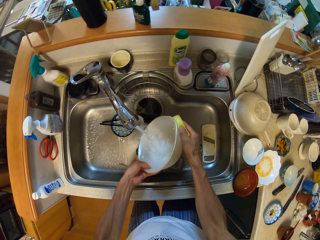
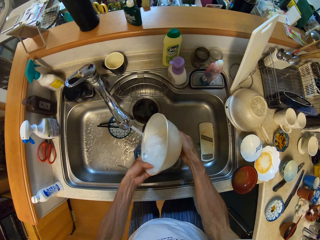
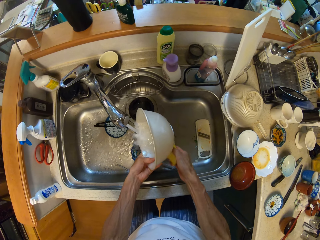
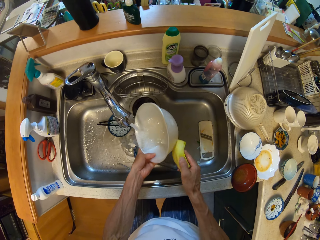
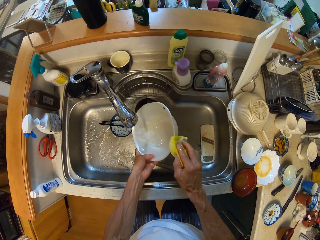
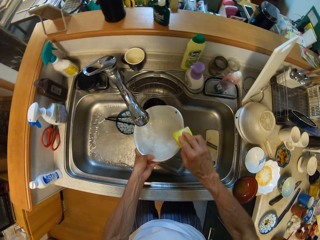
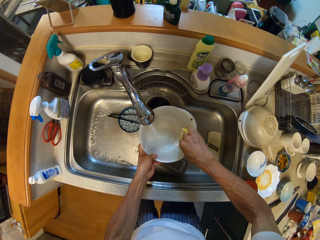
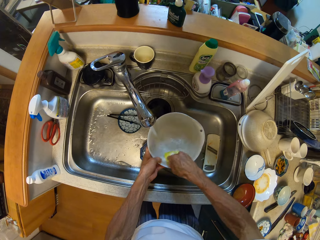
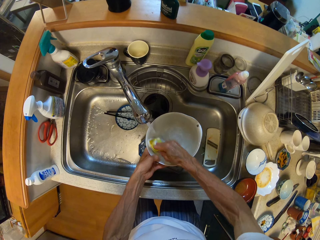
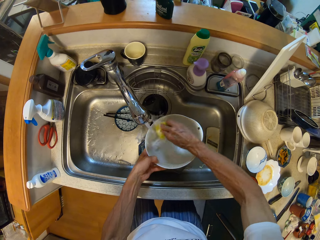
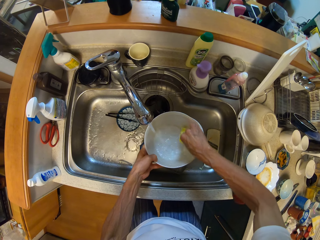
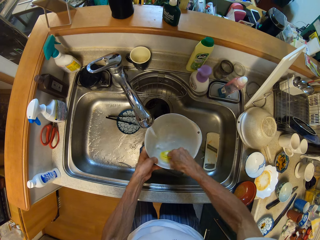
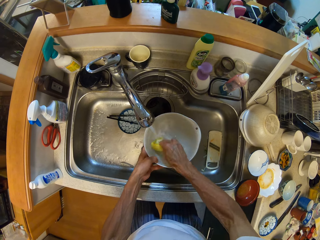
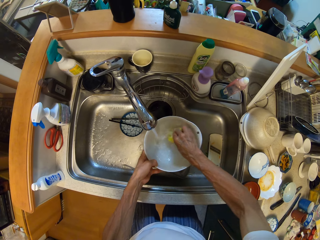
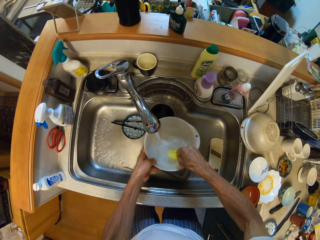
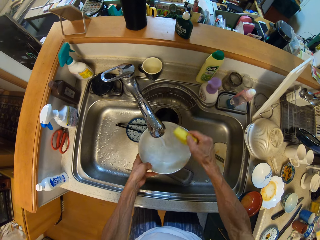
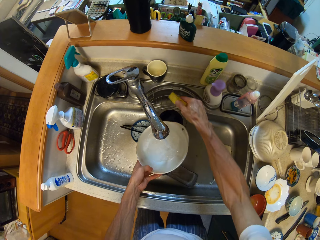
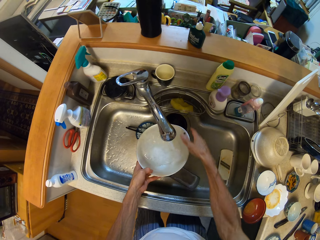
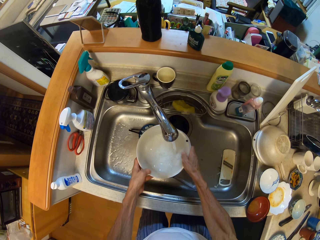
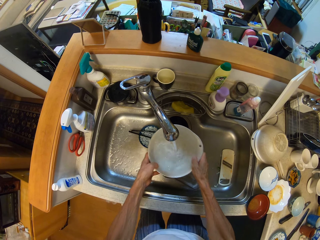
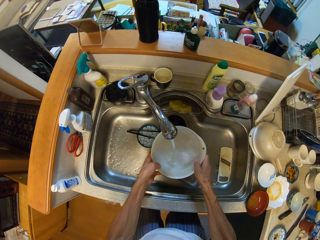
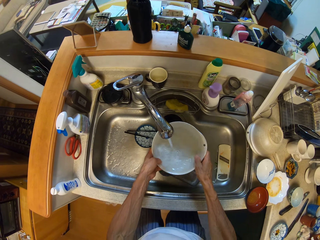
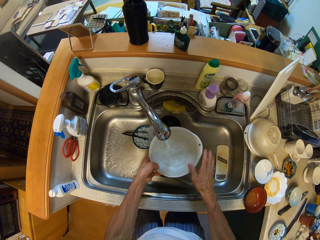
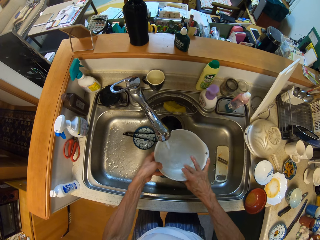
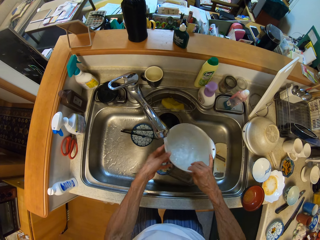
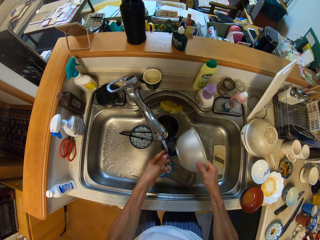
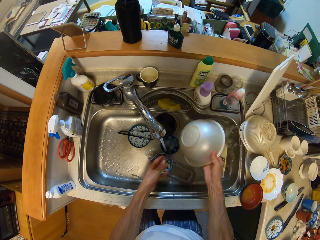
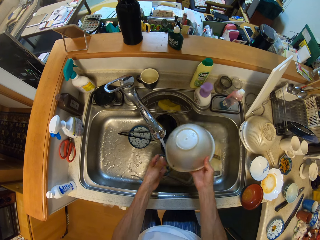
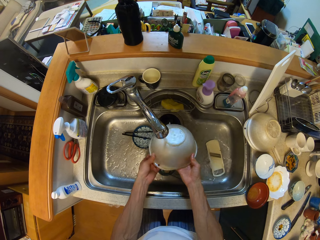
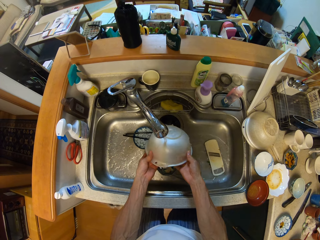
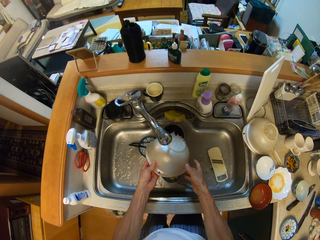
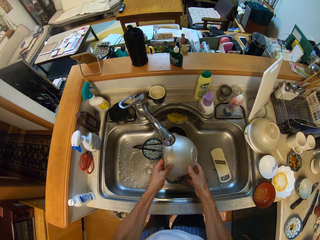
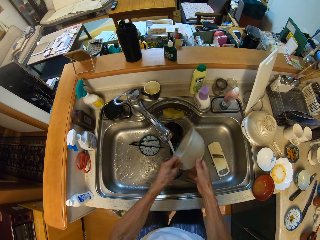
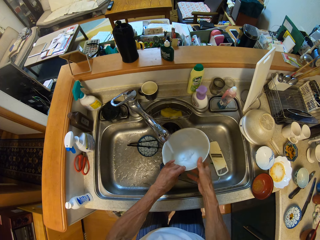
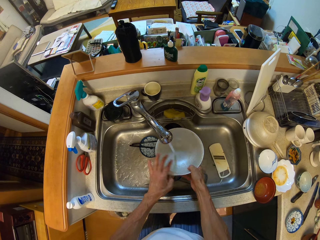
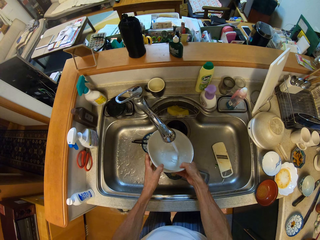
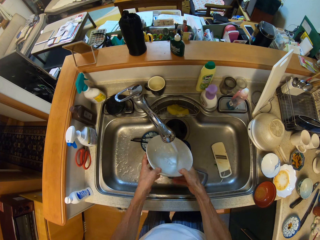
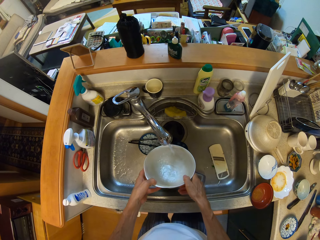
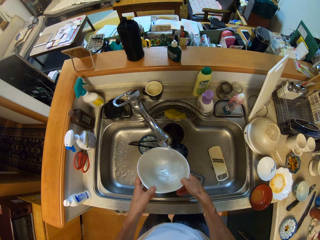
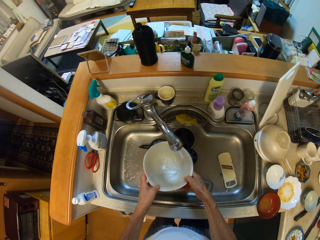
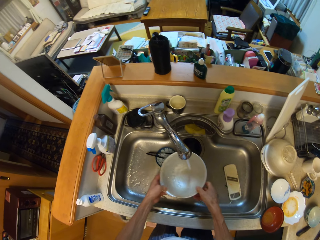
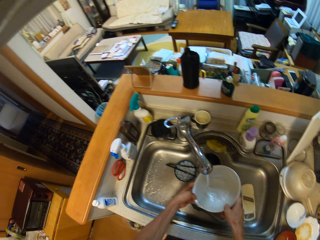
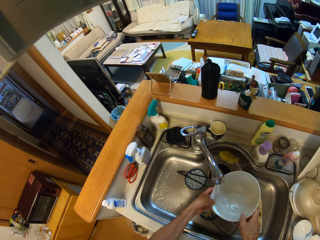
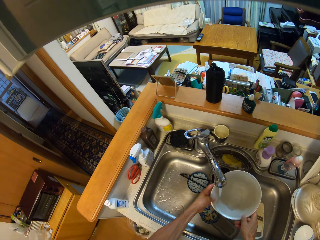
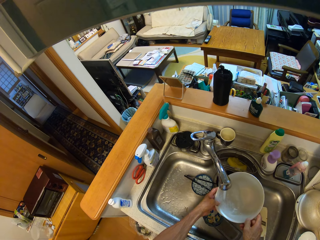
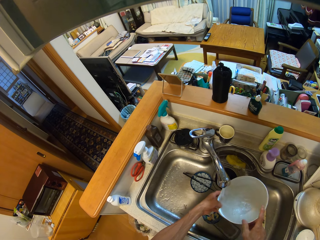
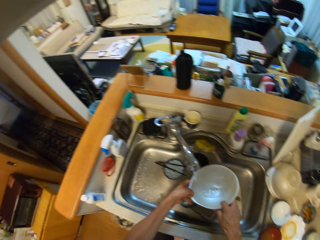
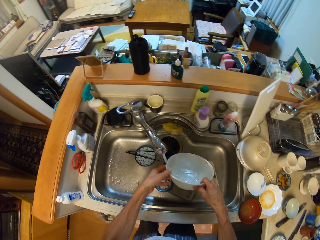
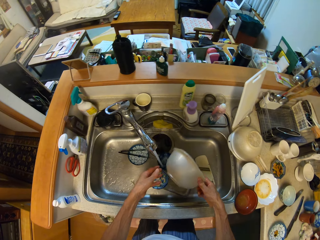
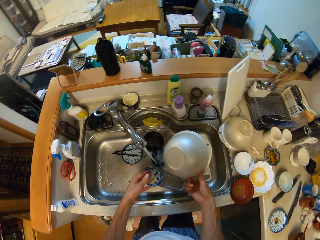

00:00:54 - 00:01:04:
The camera wearer puts down the washing sponge. They wash the plate.

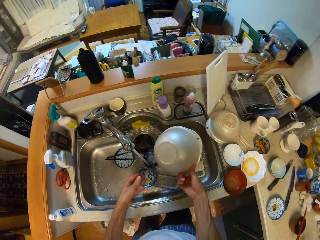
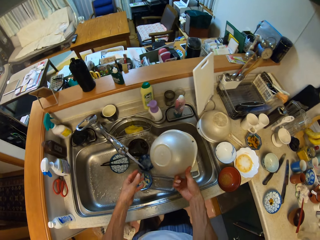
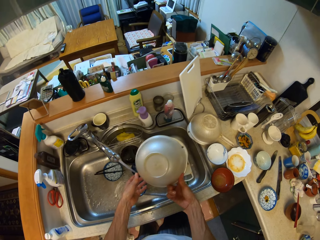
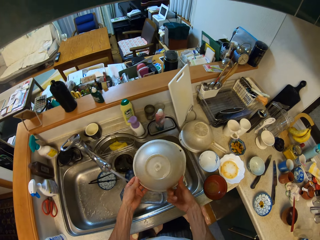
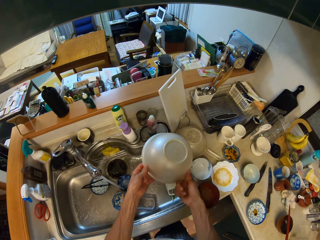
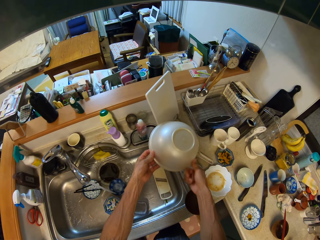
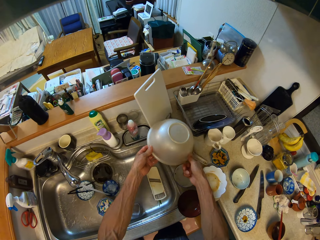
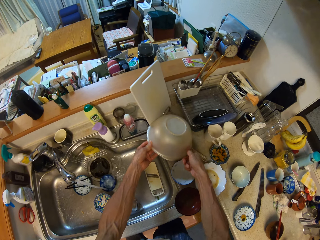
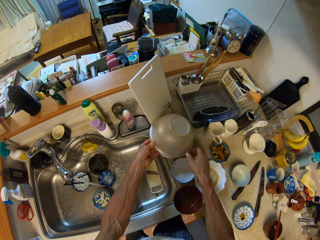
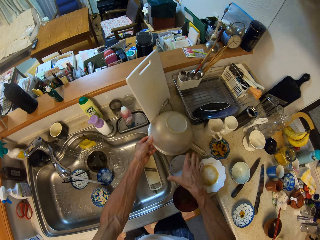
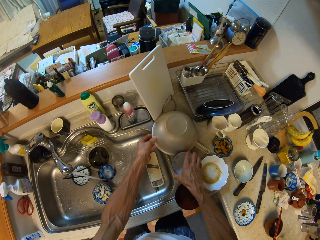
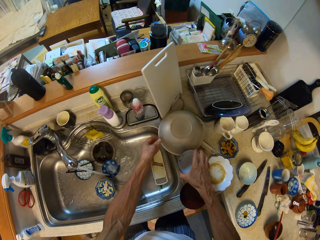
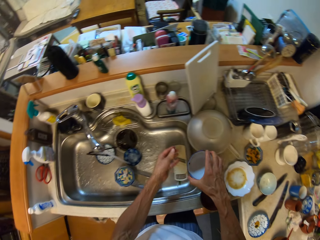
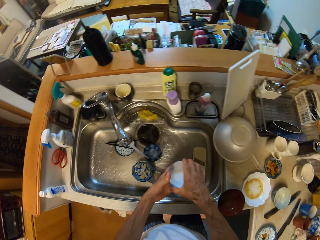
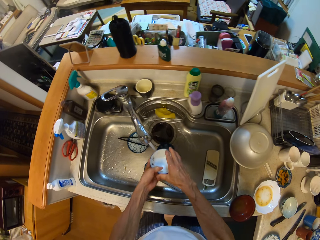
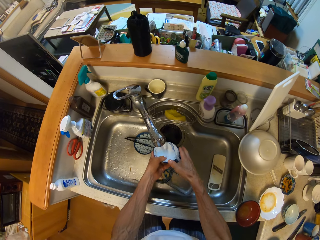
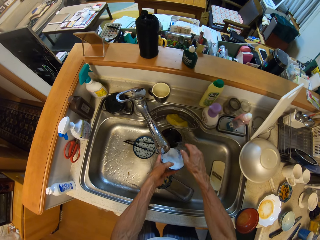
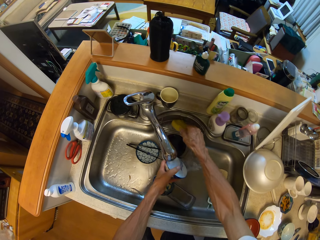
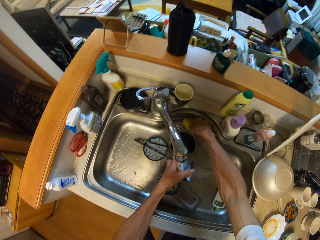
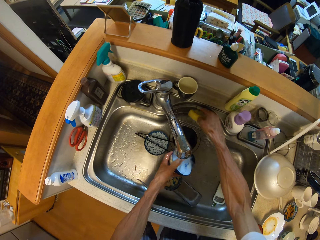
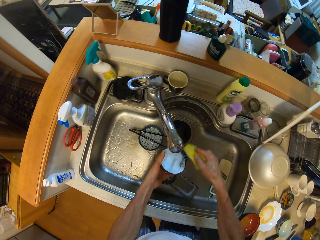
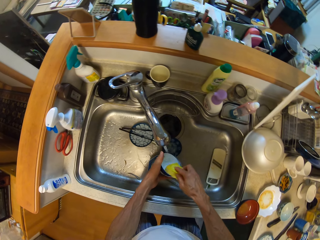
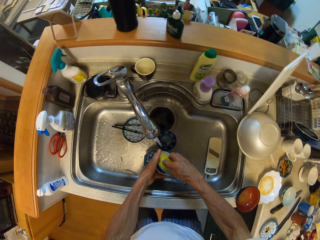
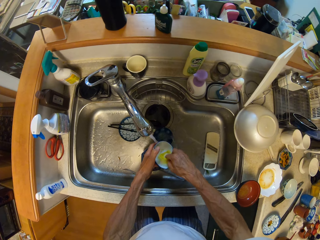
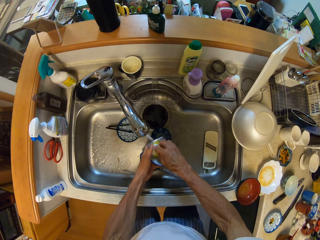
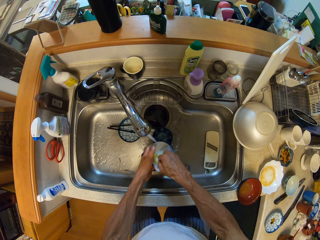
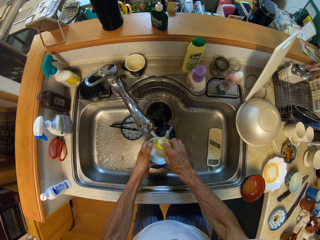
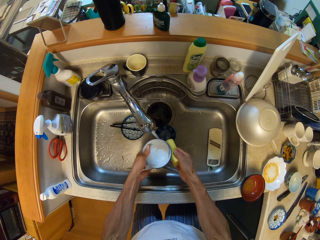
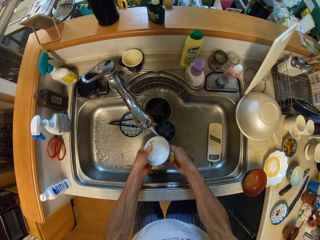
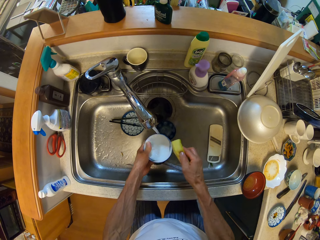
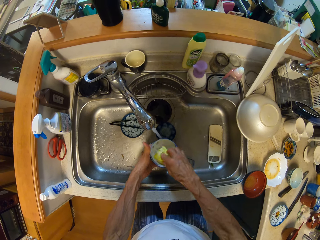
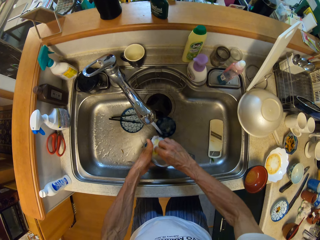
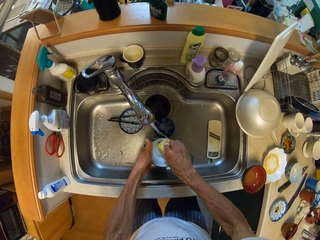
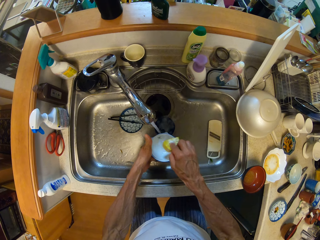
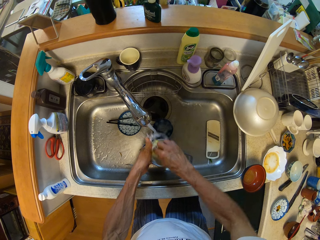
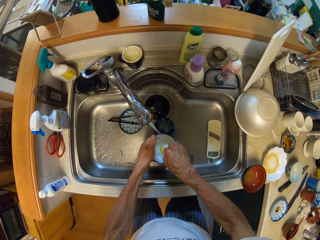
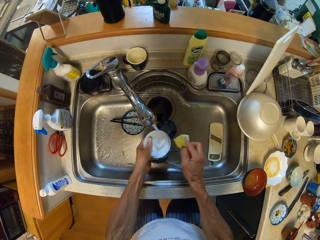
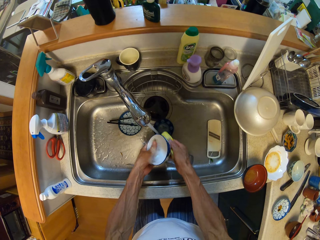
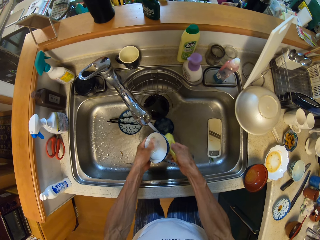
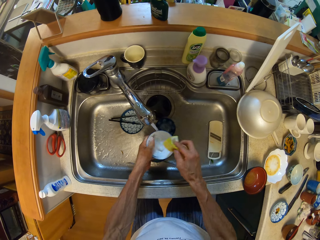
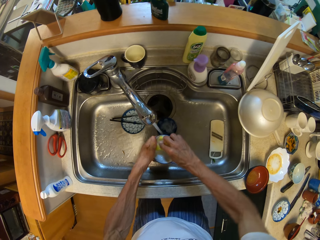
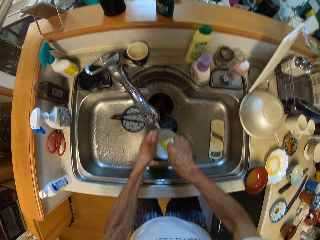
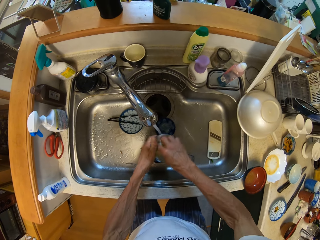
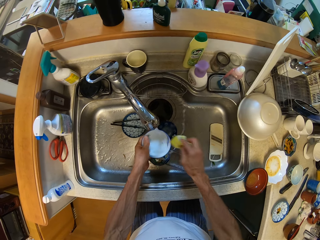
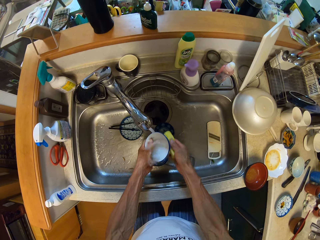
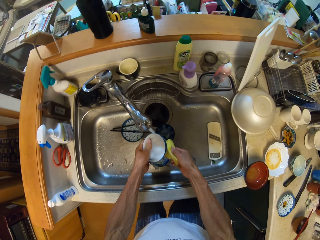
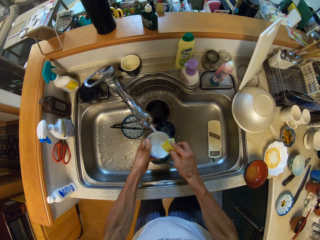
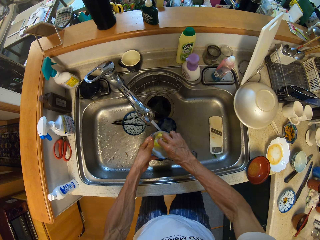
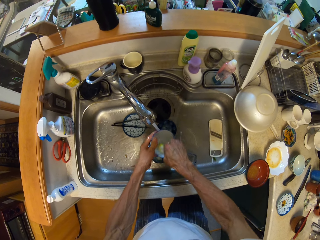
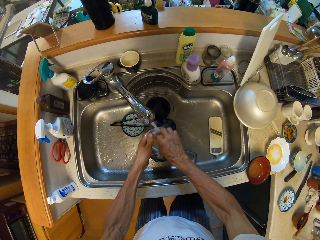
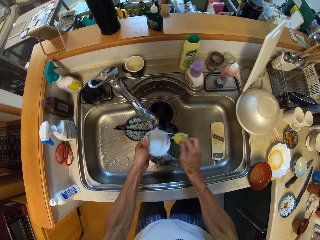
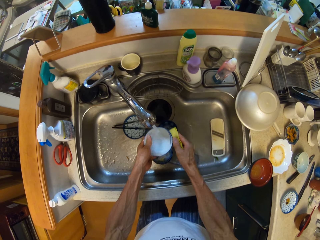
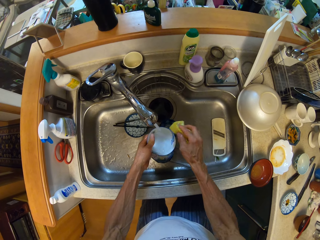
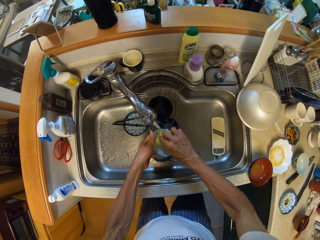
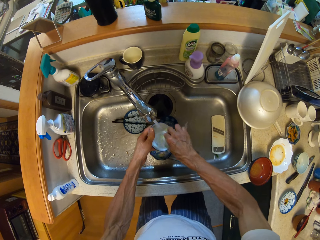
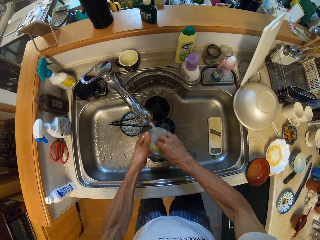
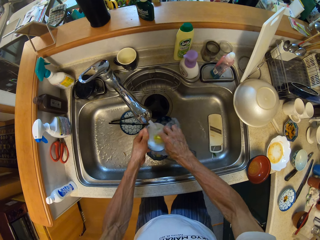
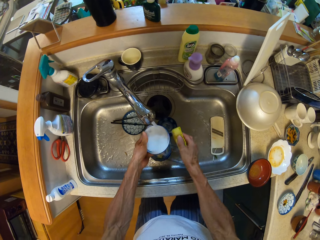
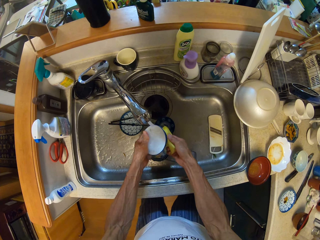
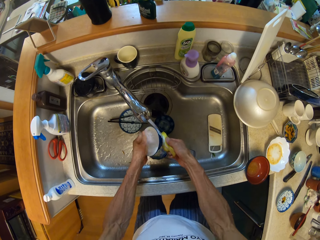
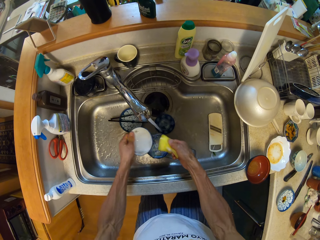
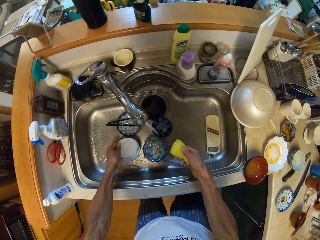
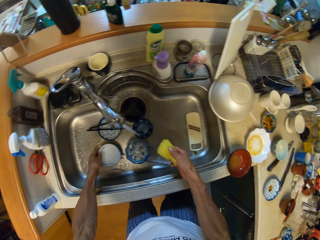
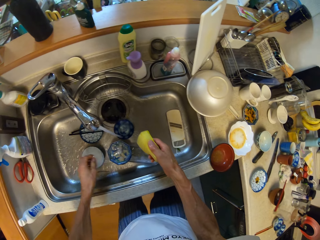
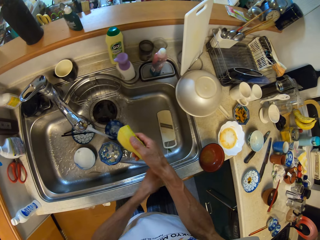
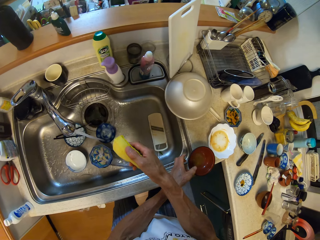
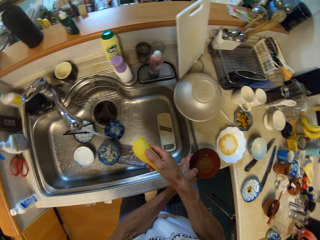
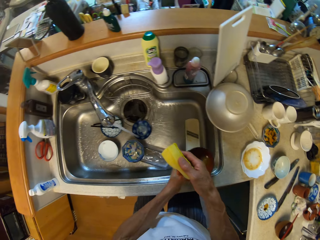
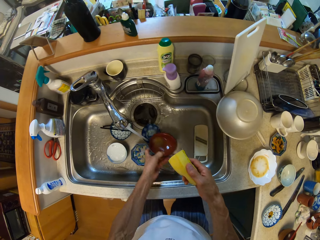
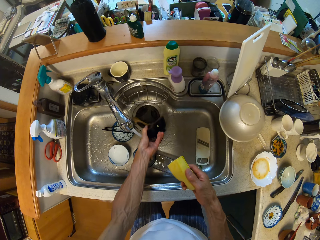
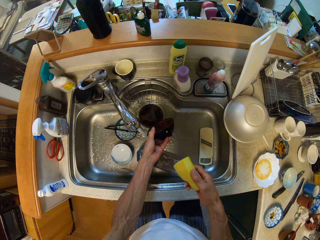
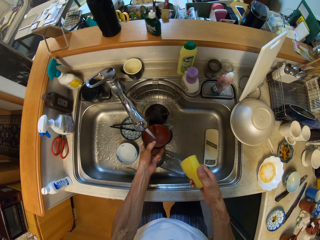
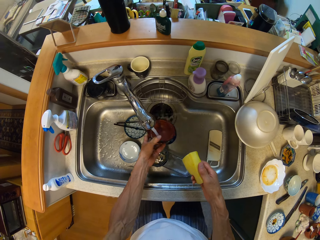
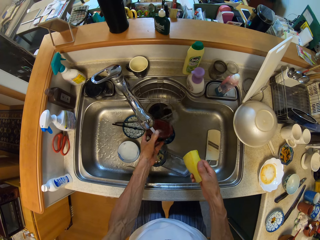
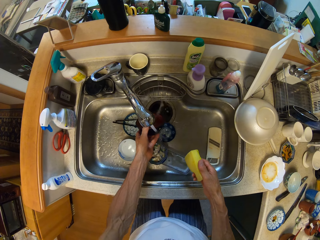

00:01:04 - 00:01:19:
The camera wearer drops the plate on the counter with both hands. They pick up the plate and wash the plate. They pick up the washing sponge. They wash the plate. They drop the plate in the sink with the left hand. They pick up the plate from the counter with the left hand.
